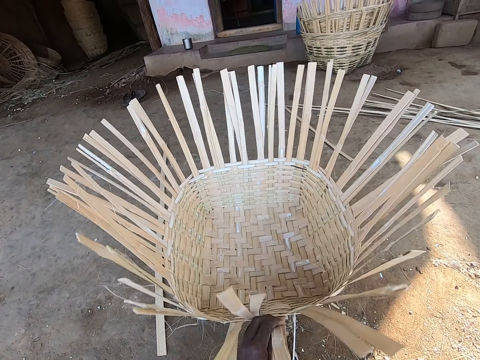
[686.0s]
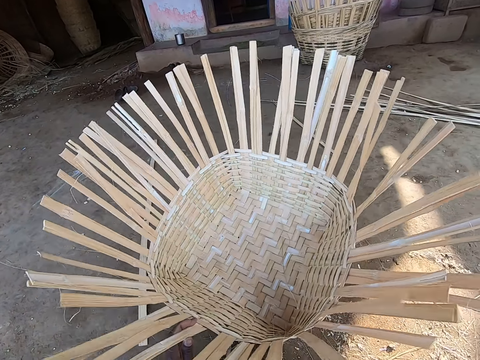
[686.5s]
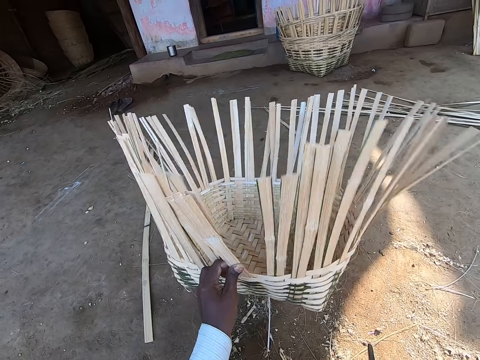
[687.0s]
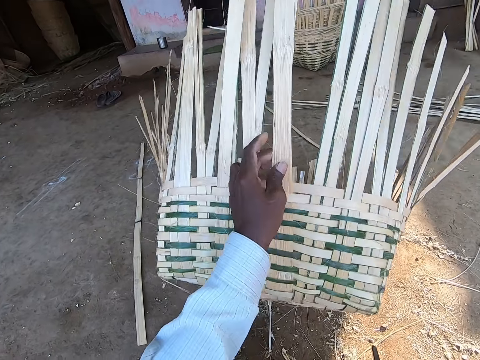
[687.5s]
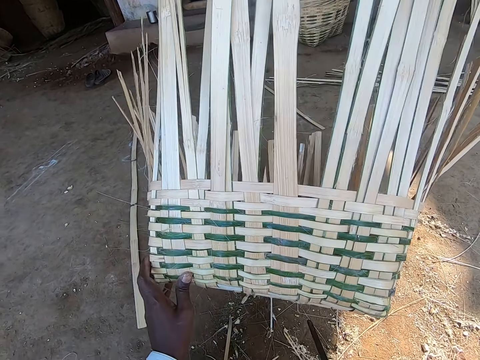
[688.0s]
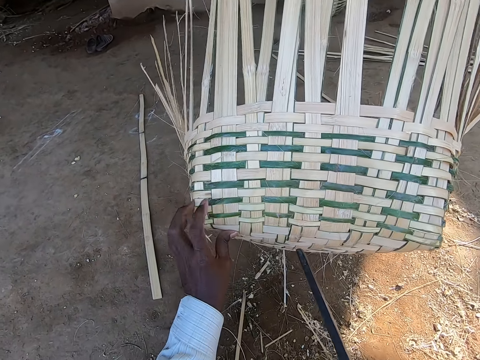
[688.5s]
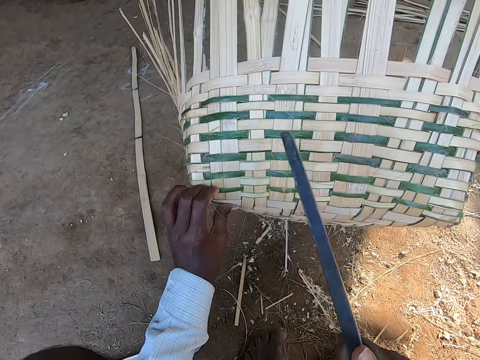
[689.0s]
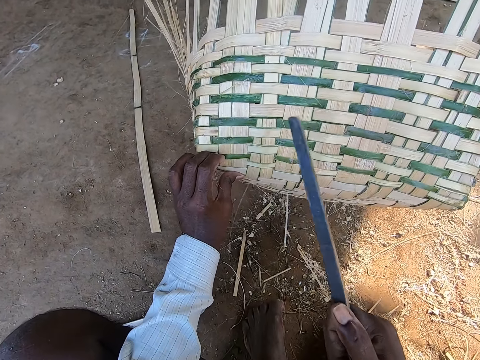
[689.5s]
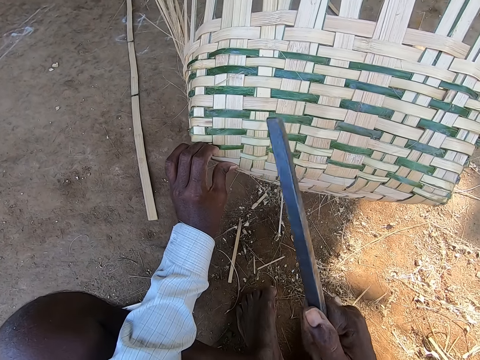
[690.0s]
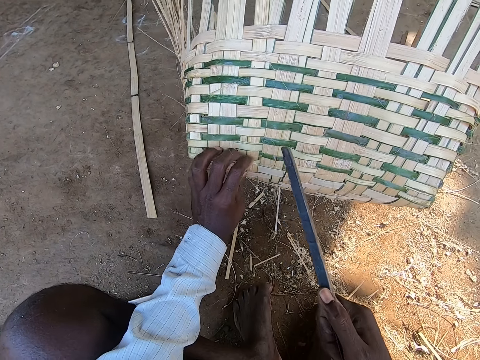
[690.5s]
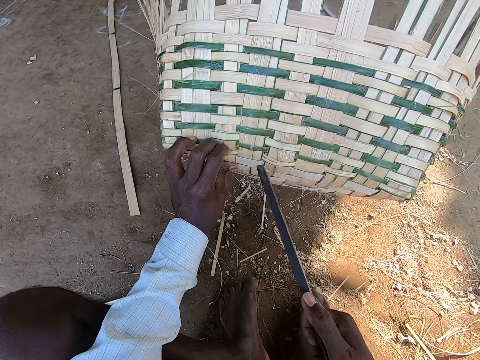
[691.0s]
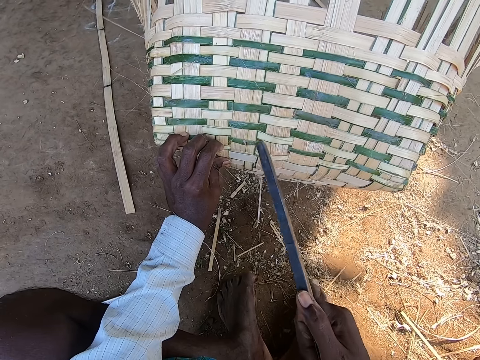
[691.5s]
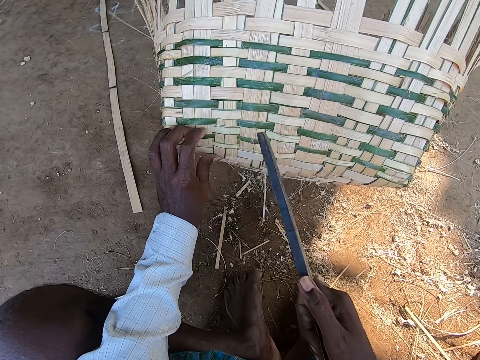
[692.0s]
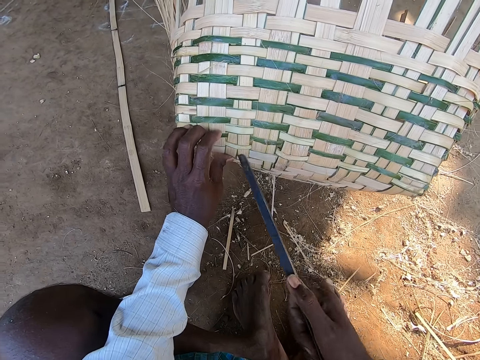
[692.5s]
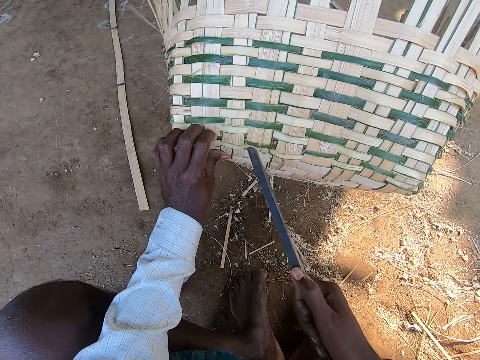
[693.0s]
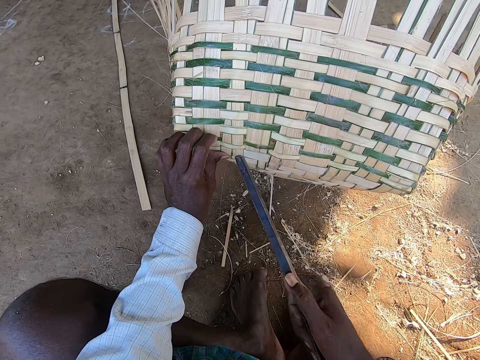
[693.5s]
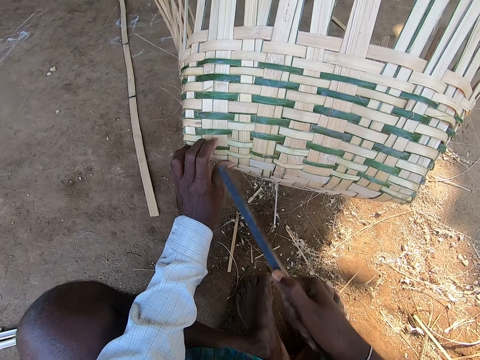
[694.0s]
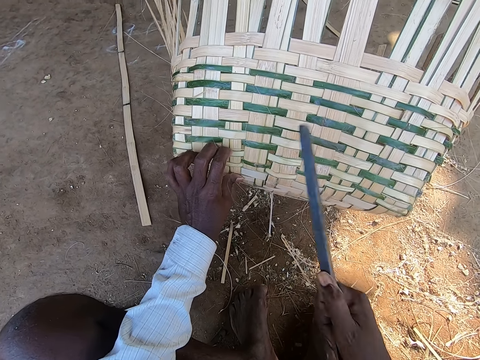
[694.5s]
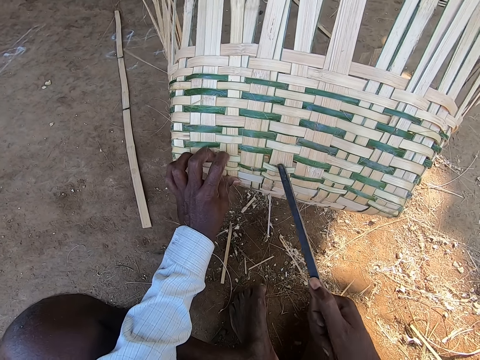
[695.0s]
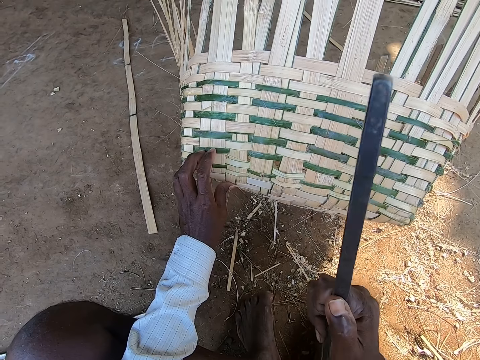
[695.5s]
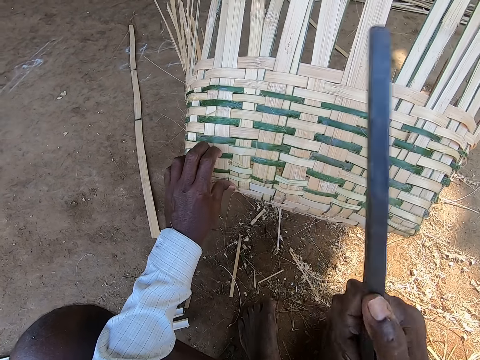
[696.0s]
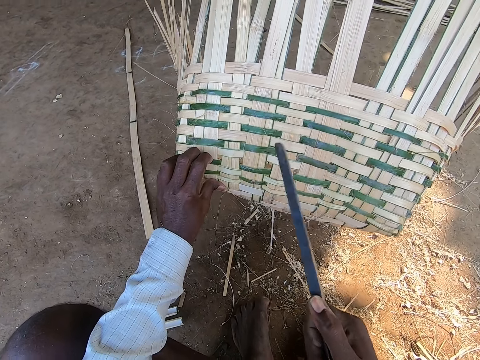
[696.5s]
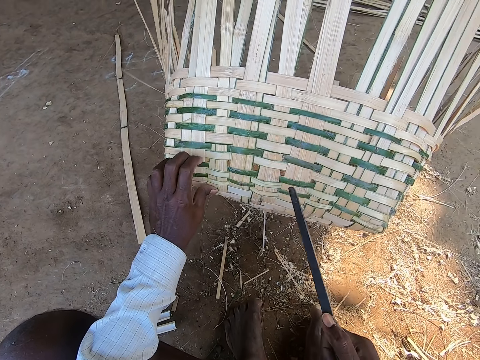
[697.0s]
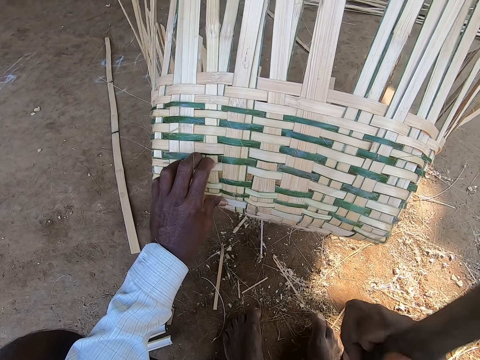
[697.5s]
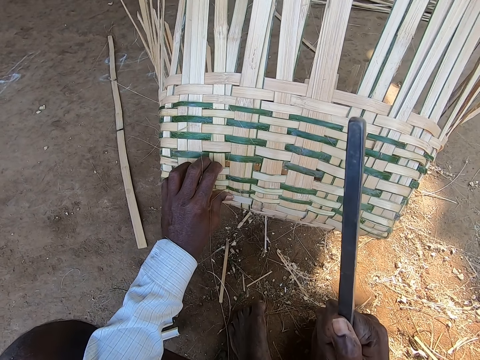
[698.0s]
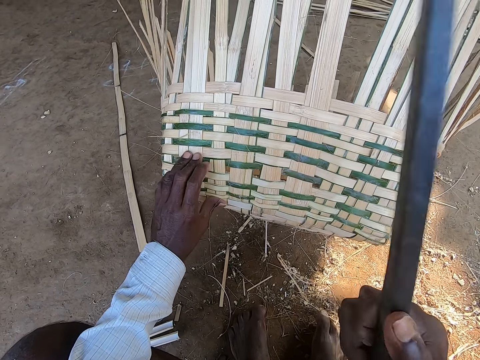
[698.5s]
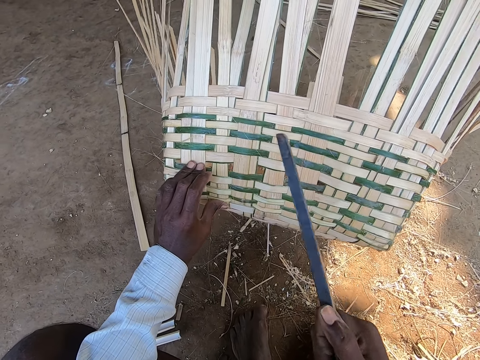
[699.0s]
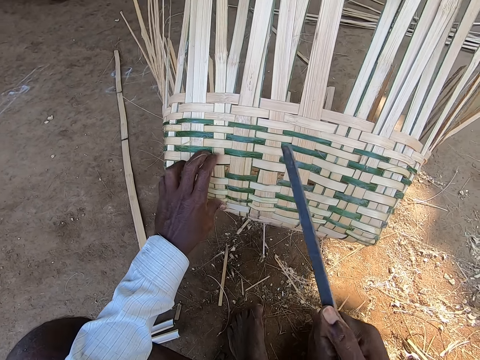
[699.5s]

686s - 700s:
The camera wearer holds the basket, moves the basket, and turns the basket. He holds the basket. He holds the basket again. He beats the half-made basket with the bamboo strips in his left hand with the metal rod in his right hand. He holds the basket, hits the basket, holds the basket, hits the basket, holds the basket, and hits the basket. He holds the basket repeatedly. He hits the basket, holds the basket, and hits the basket.

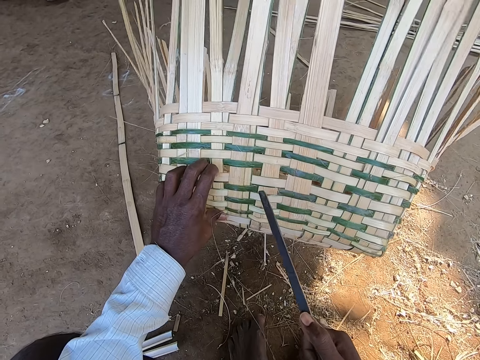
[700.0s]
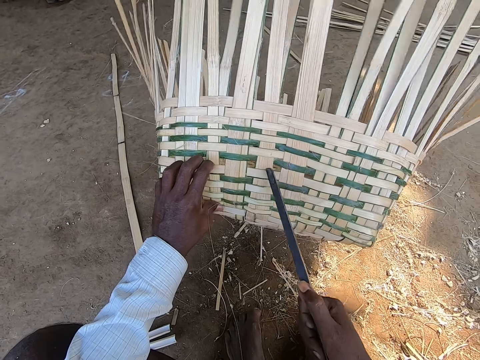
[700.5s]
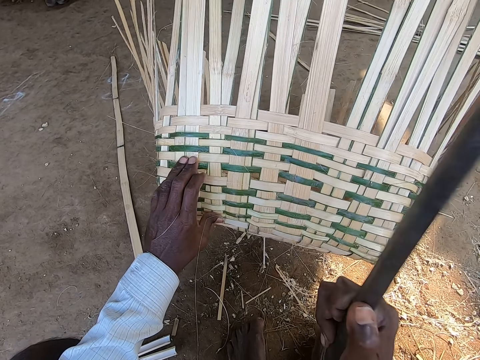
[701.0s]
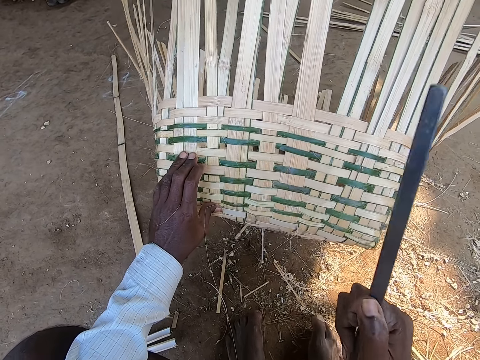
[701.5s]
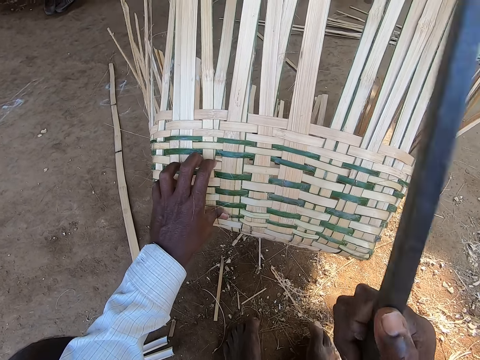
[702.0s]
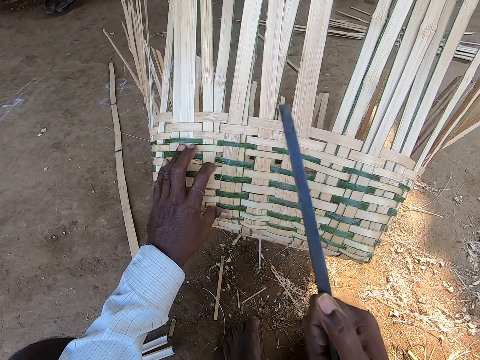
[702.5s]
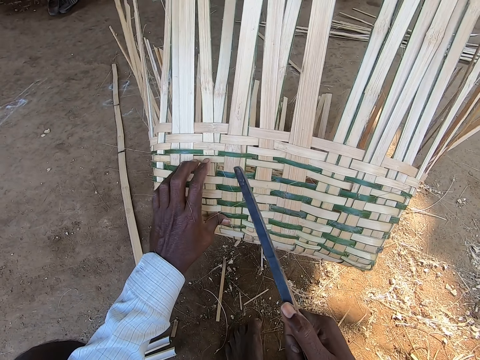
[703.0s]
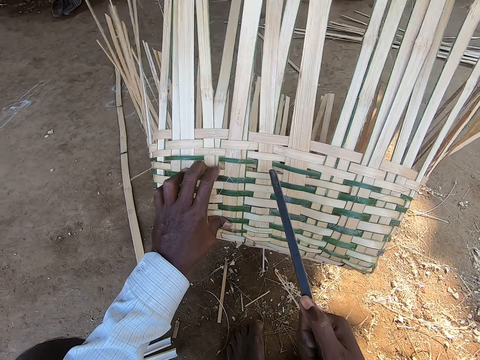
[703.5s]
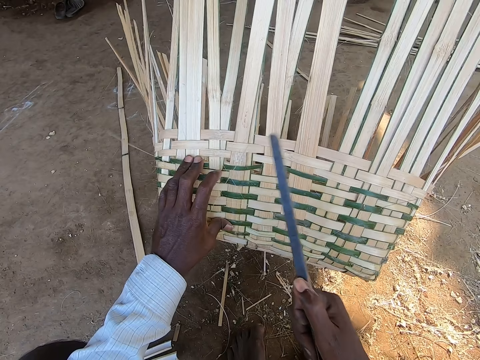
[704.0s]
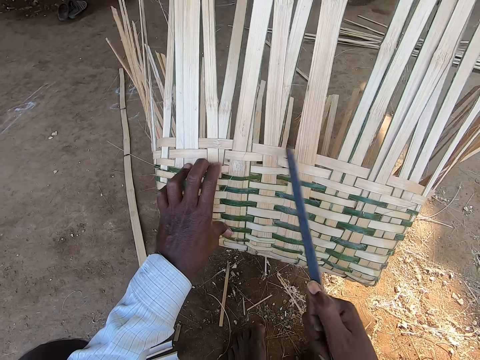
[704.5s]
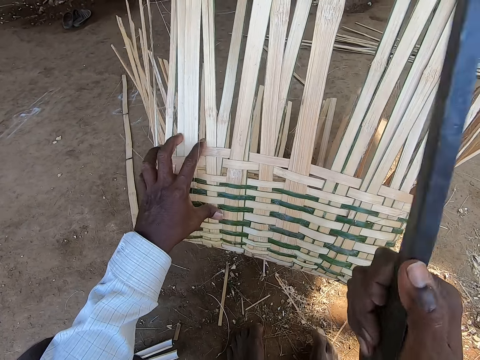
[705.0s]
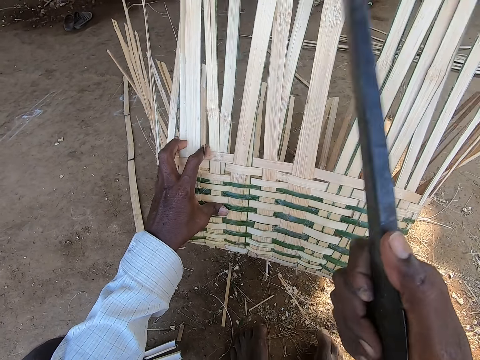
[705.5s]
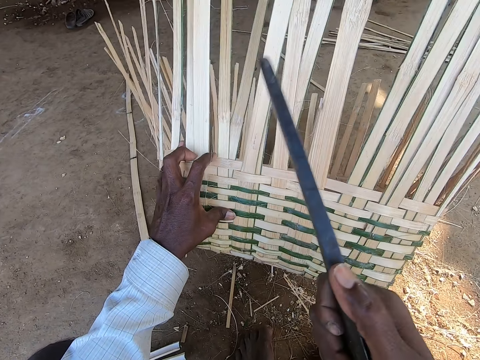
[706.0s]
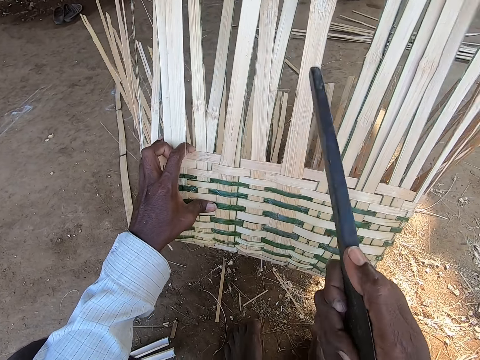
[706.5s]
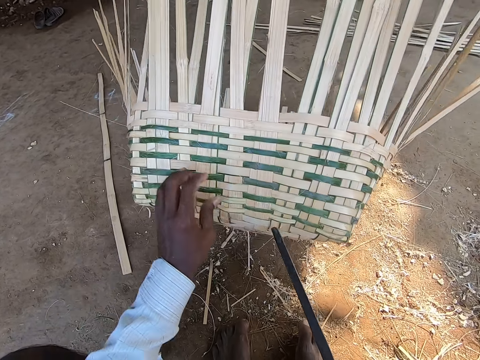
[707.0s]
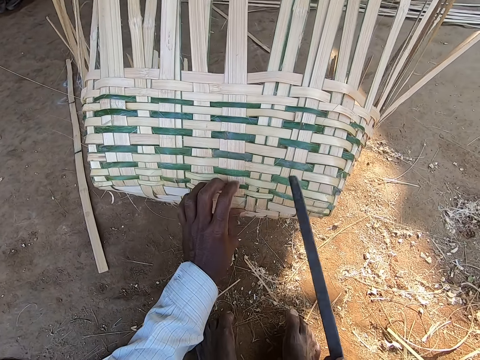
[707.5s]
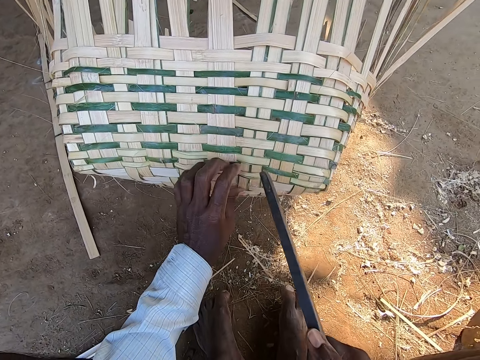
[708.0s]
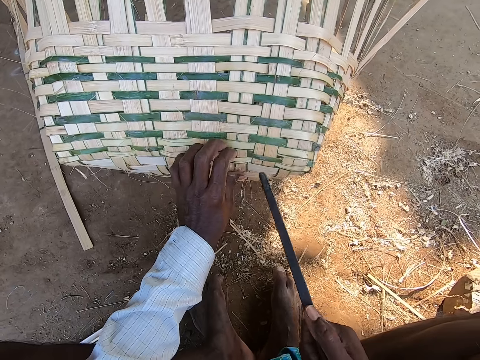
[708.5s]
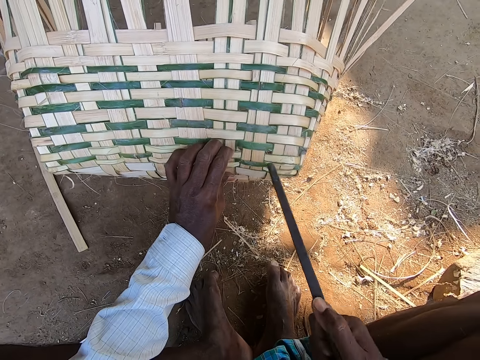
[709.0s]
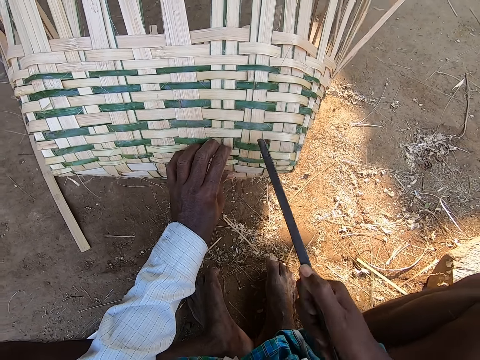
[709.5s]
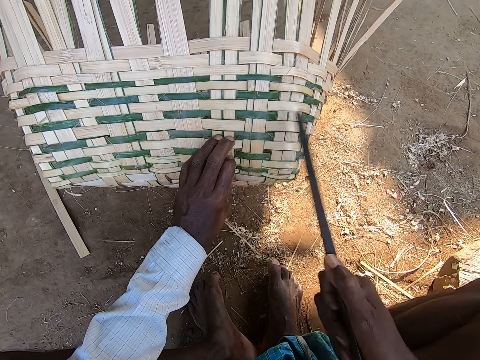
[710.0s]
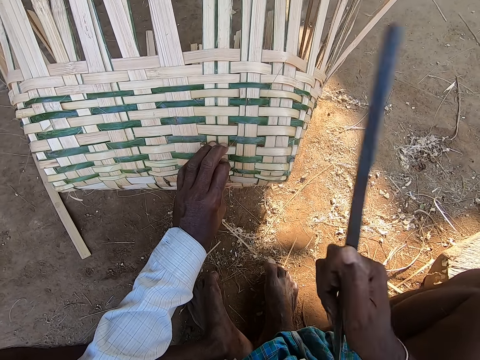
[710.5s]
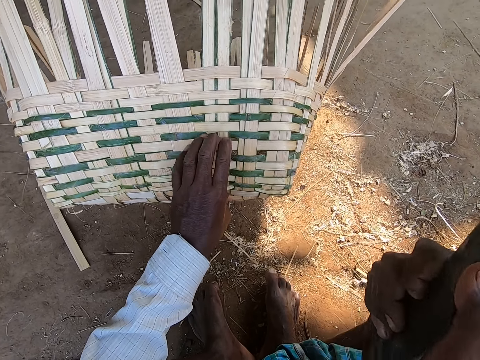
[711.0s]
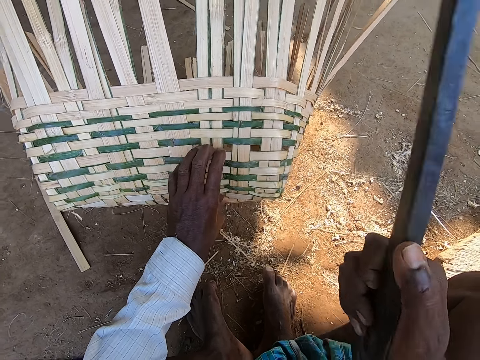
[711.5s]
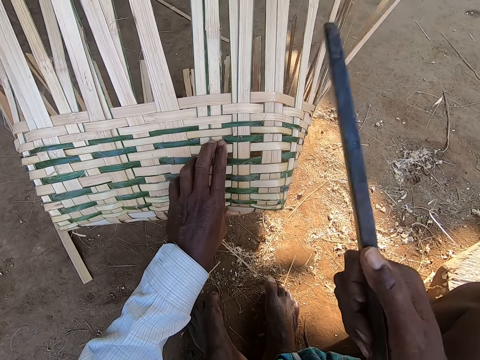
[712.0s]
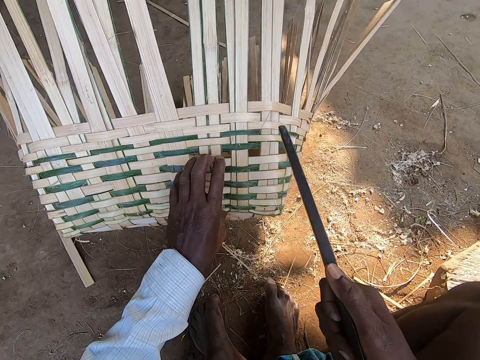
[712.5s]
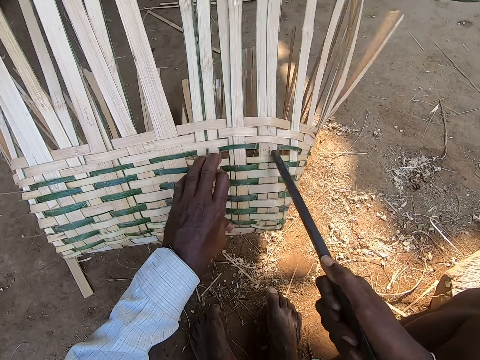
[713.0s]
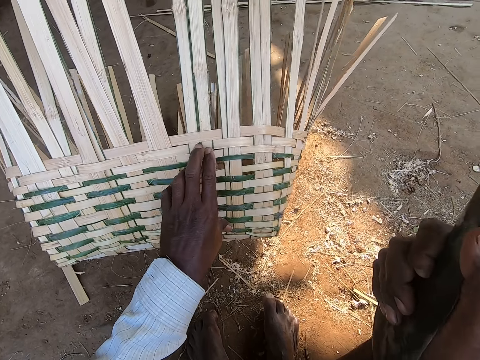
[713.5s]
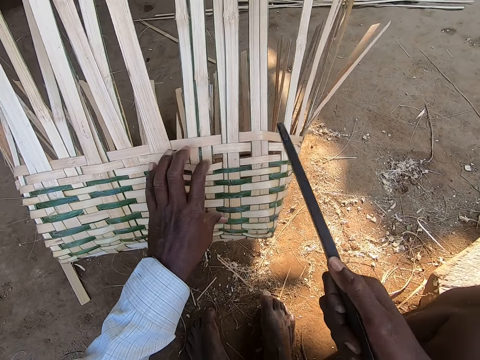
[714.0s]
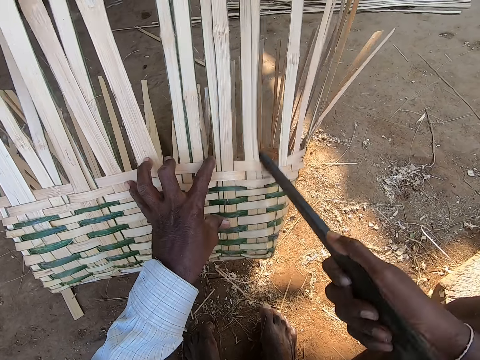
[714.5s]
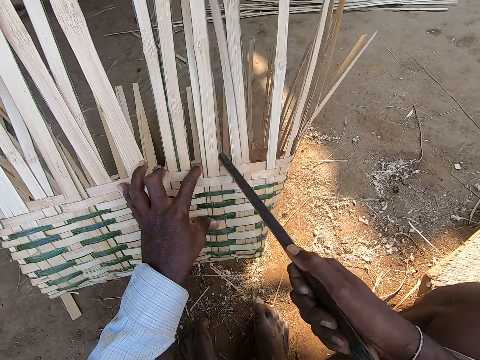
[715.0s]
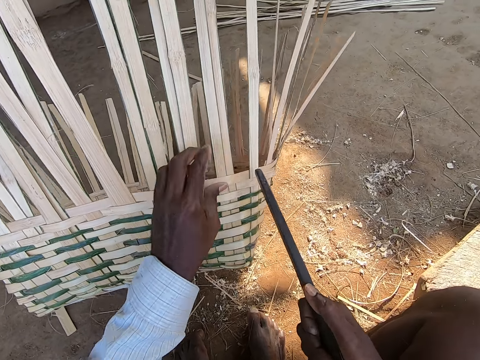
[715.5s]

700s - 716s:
The camera wearer holds the basket, hits the basket, holds the basket, hits the basket, holds the basket, hits the basket, holds the basket, hits the basket, holds the basket, hits the basket, holds the basket, hits the basket, holds the basket, hits the basket, holds the basket, and hits the basket. They drop the basket. They hold the basket, hit the basket, hold the basket, hit the basket, hold the basket, hit the basket, hold the basket, hit the basket, hold the basket, and hit the basket. They hit the basket again. They hold the basket. They hold the basket again. They hit the basket, hold the basket, hit the basket, hold the basket, and hit the basket.
